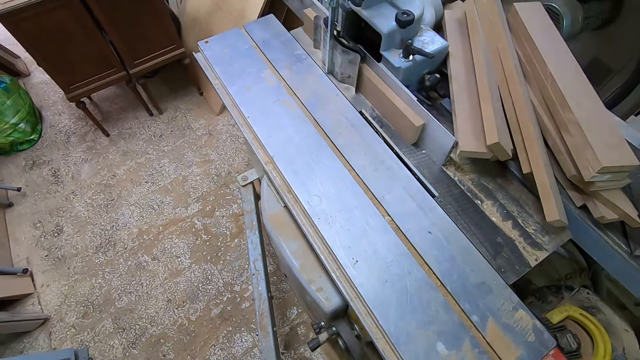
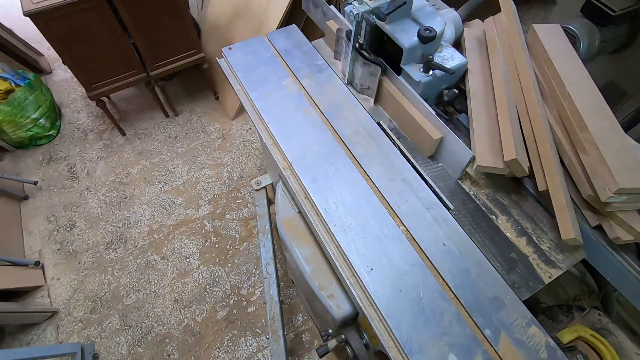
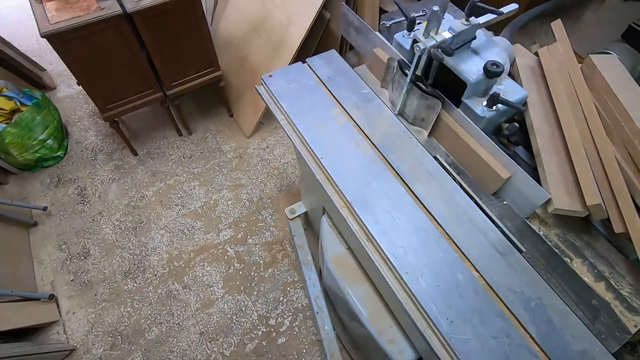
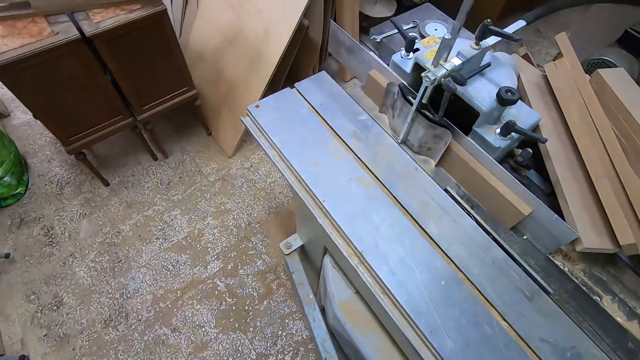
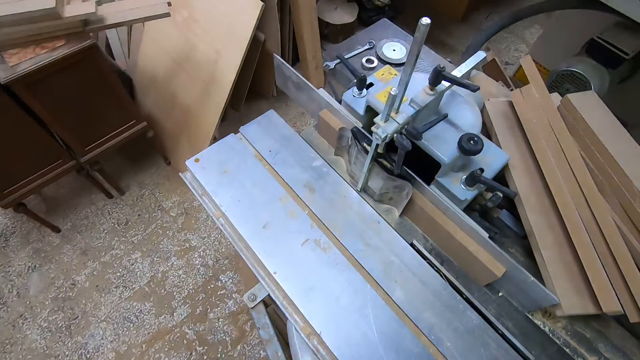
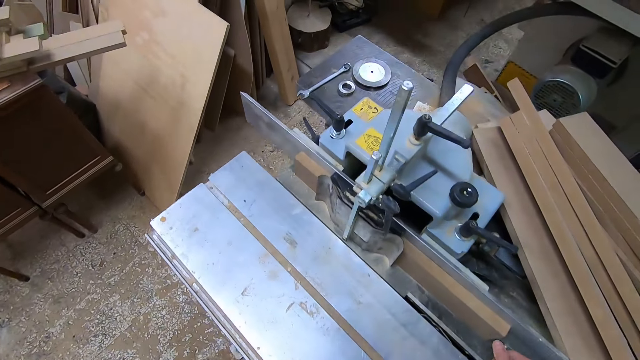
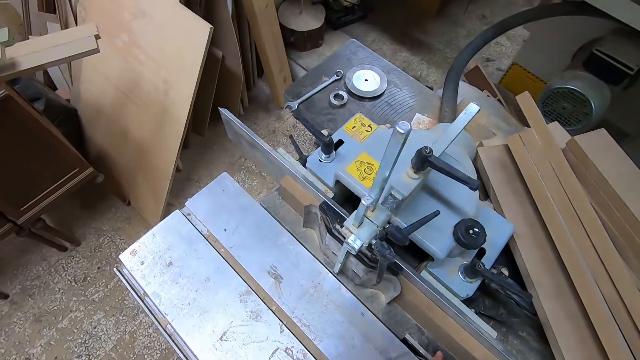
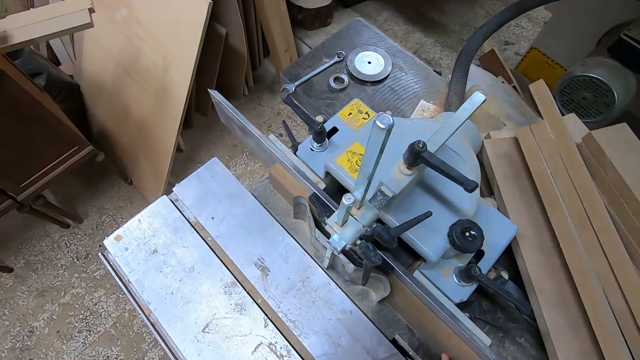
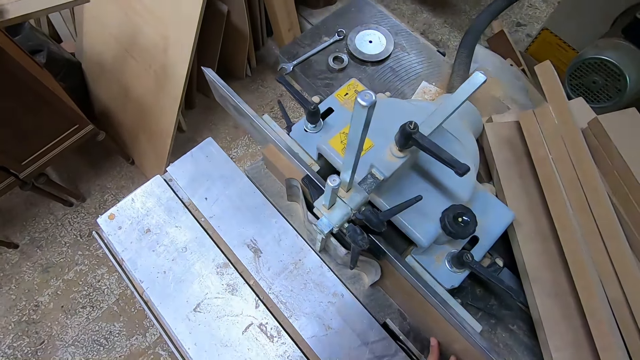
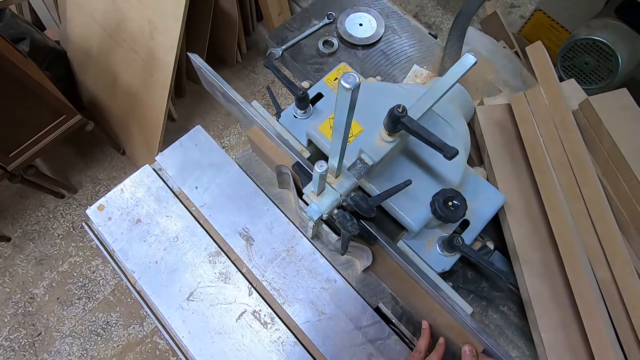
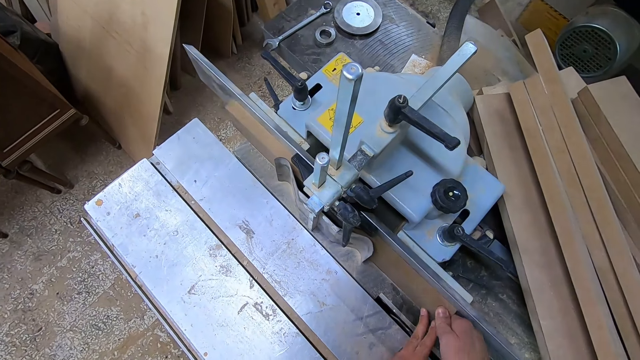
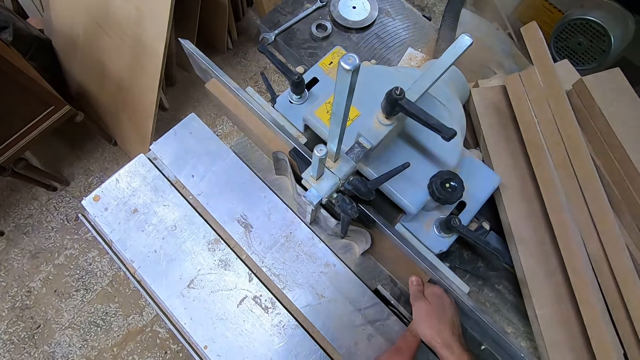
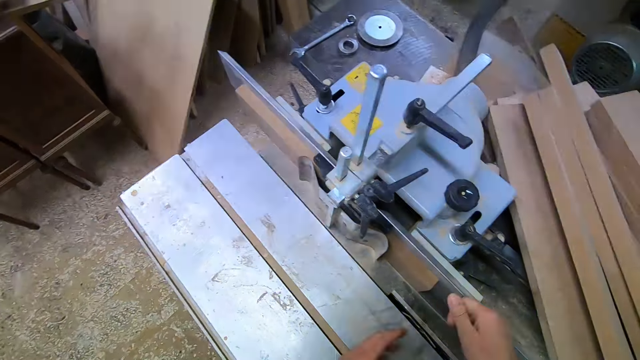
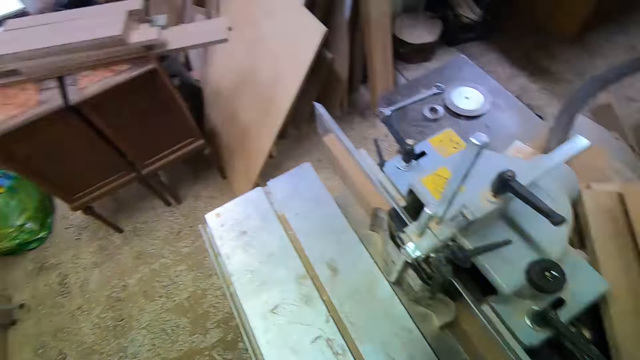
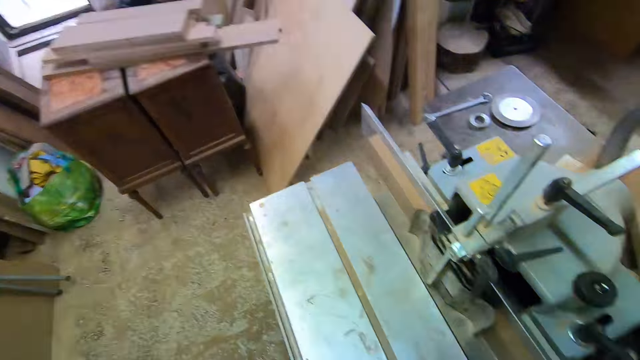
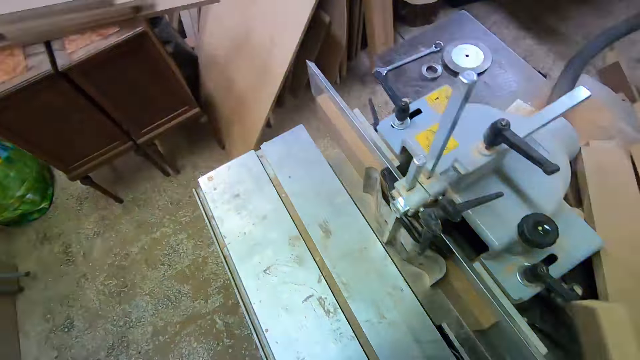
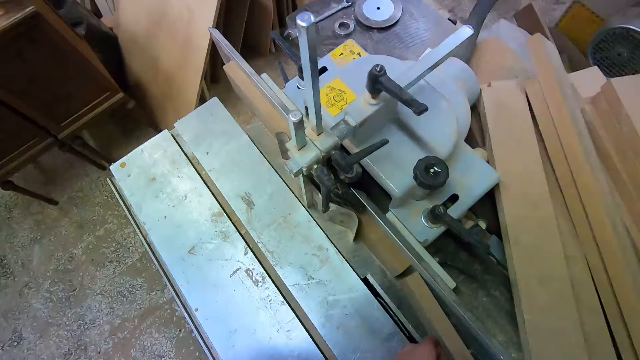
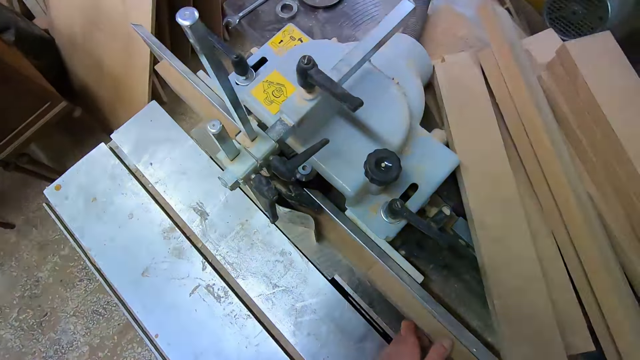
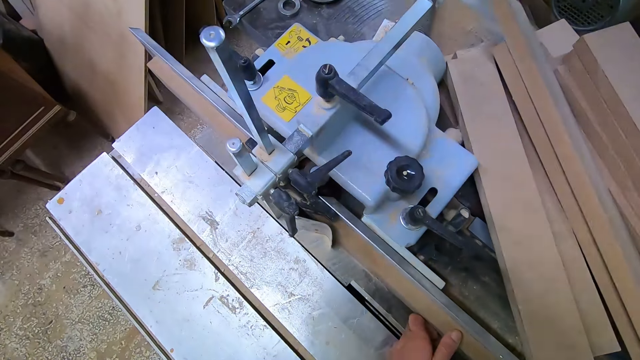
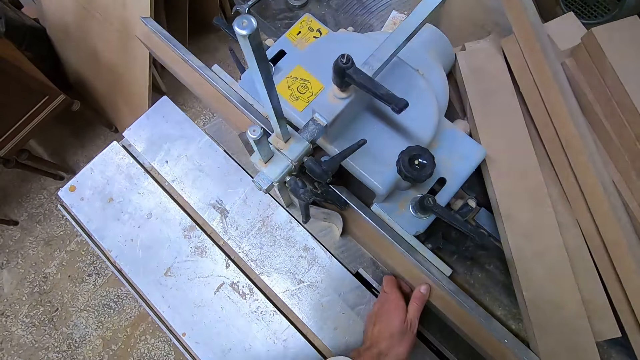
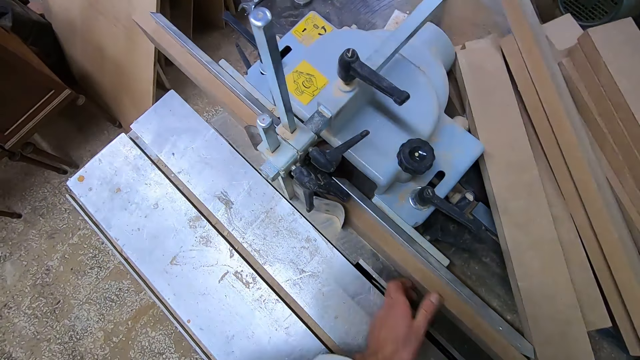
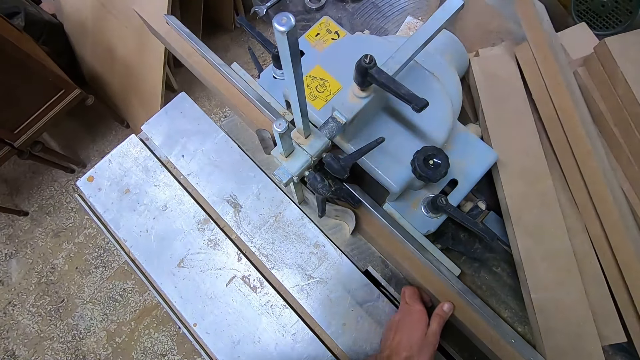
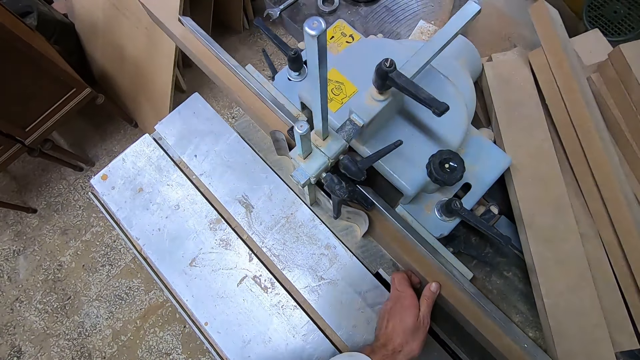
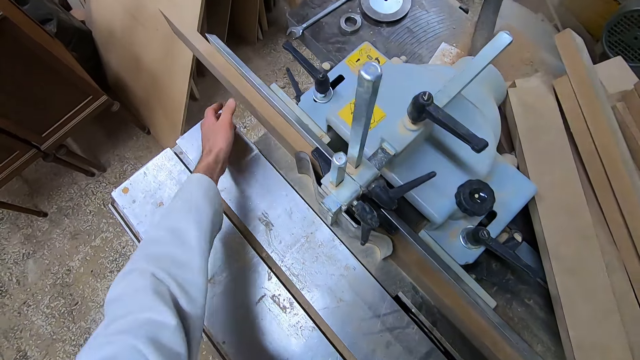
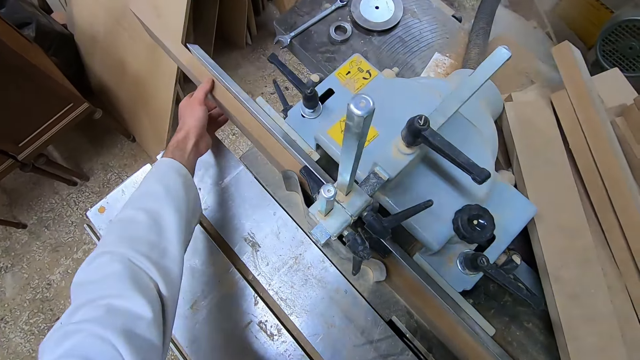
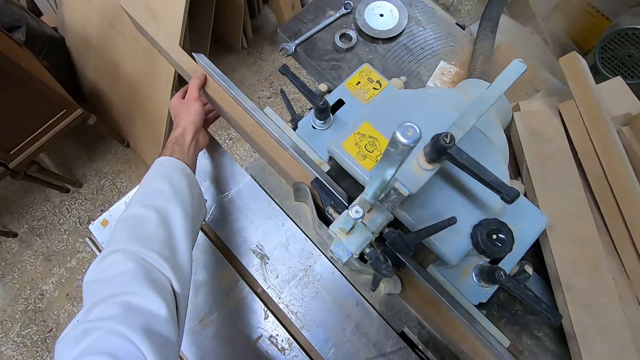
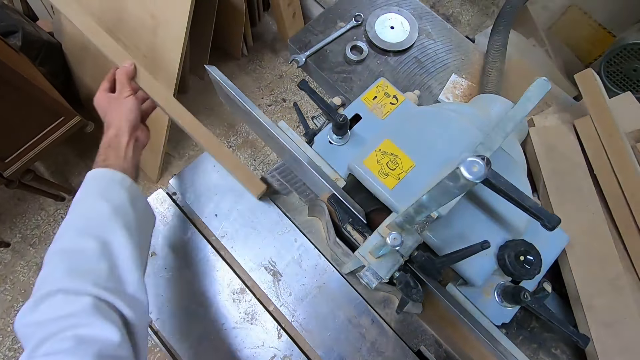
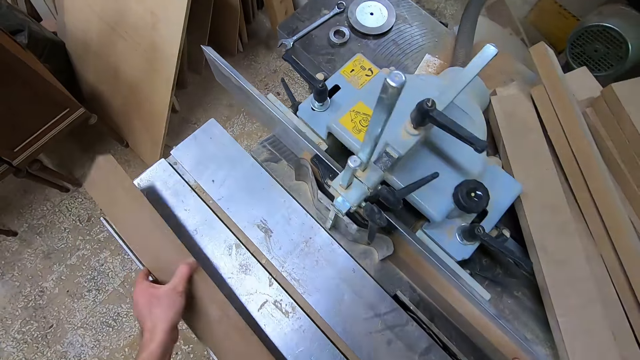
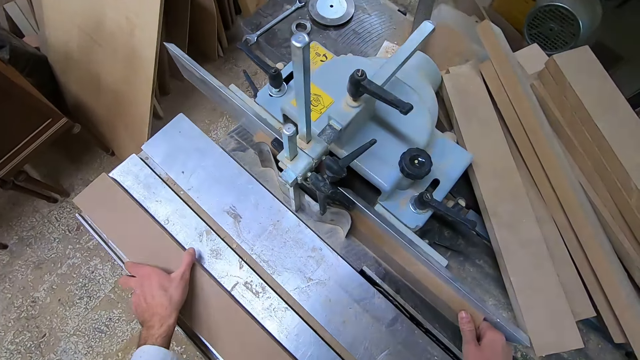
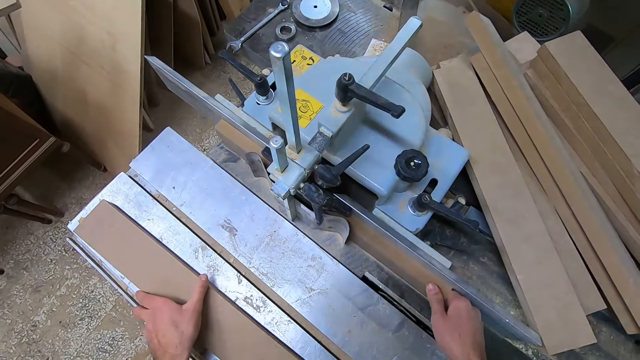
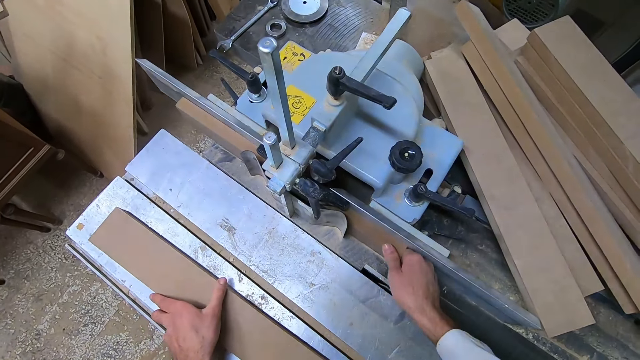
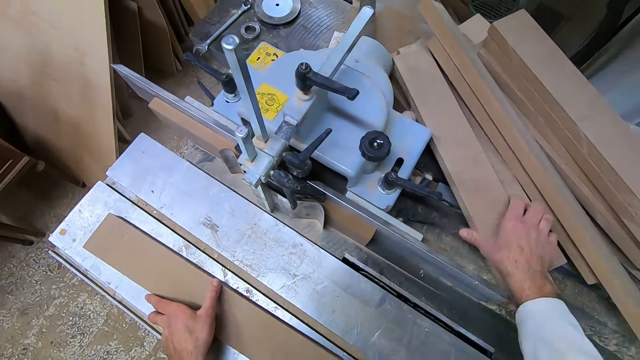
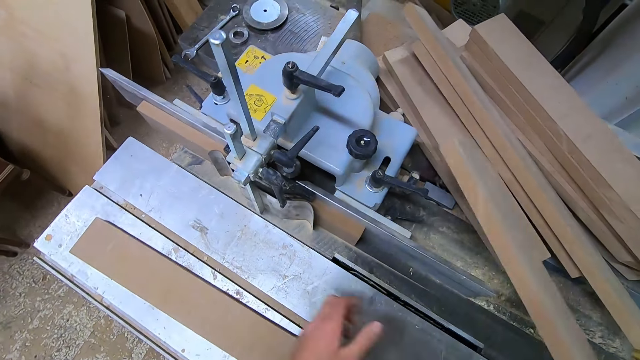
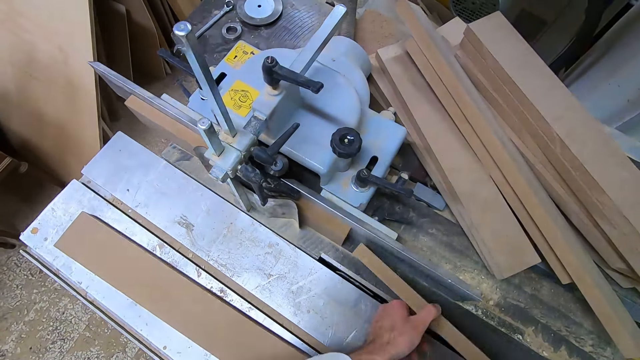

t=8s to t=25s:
The camera wearer moves the table saw lock handle towards the table saw. He walks to the left side of the machine. He pushes a first piece of wood through the machine with his hand. He lets go of the wood. He picks up a second piece of wood from the top of the machine with his right hand, holds the second piece of wood and places it on the table saw. He pushes the second piece of wood through the machine with both hands. He moves his hand forward. He holds the first piece of wood on the front with his left hand. He takes the first piece of wood off the machine with his left hand. He places the wood on the table extension. He drops the first piece of wood on a metal surface. He pushes the wood forward on the woodworking table saw. He lets go of the wood. He picks up a third piece of wood from the top of the machine with his right hand. He holds the third piece of wood. He holds the wood with both his hands.

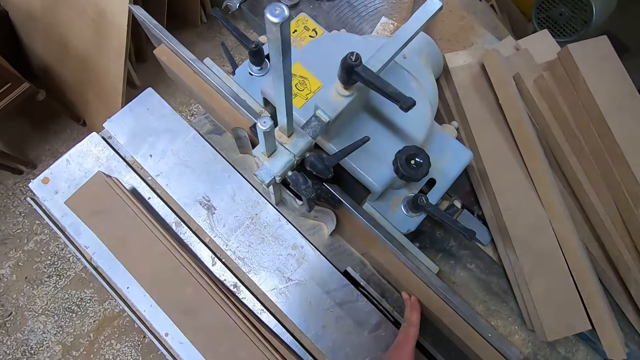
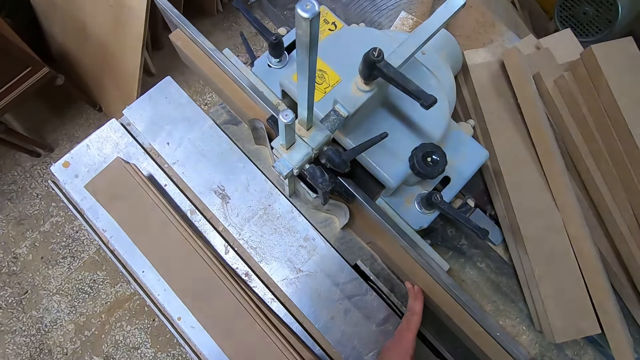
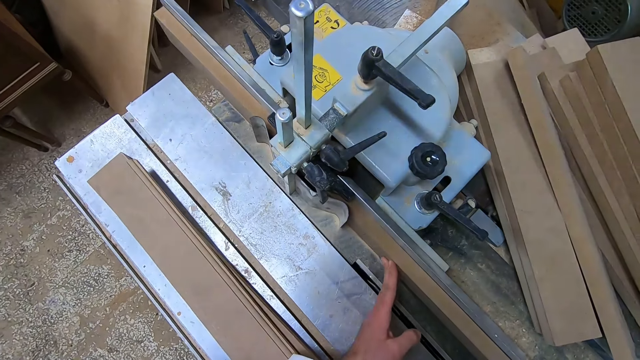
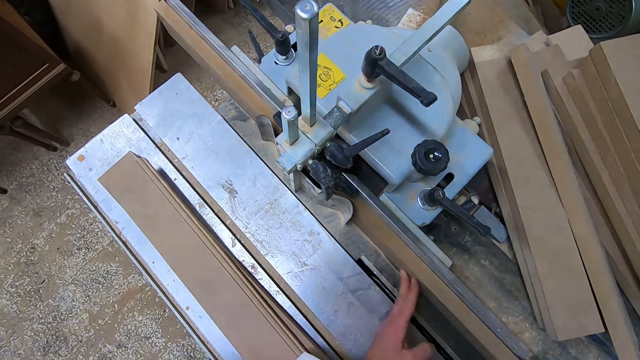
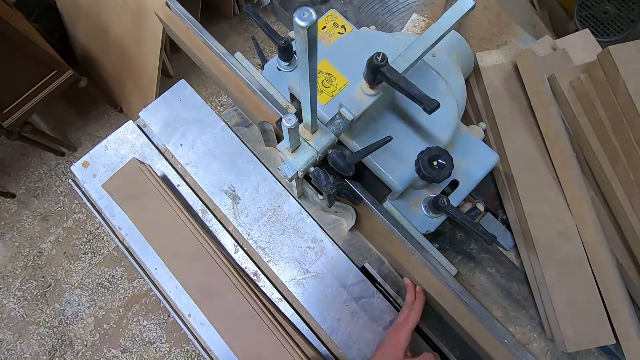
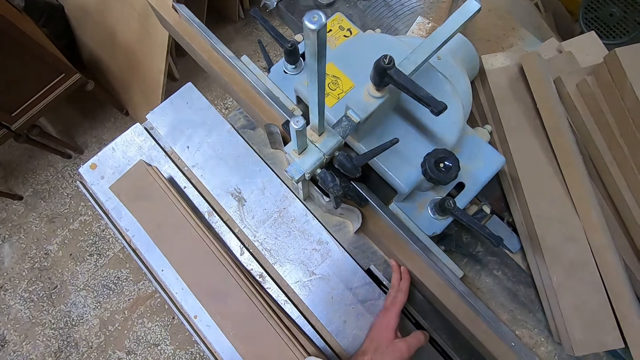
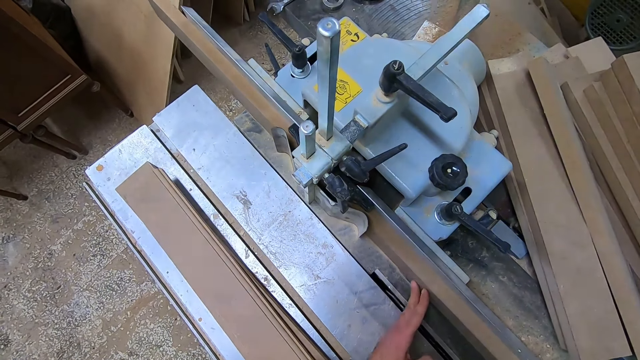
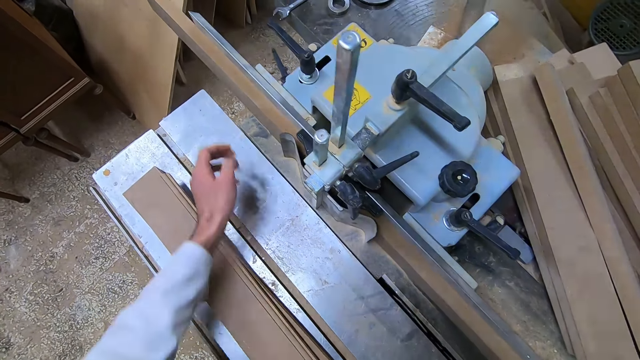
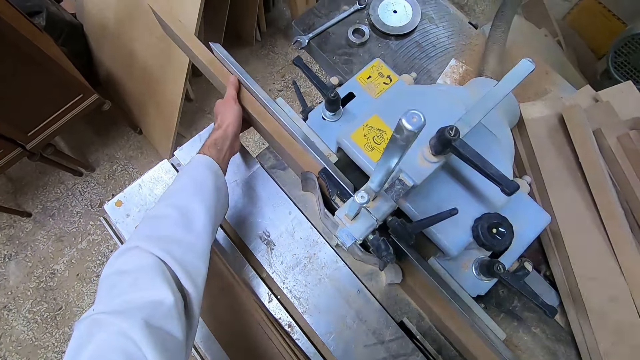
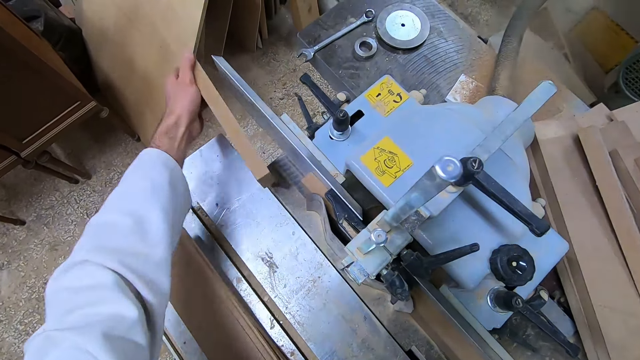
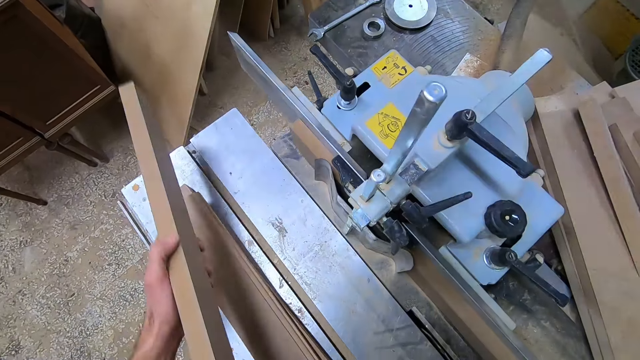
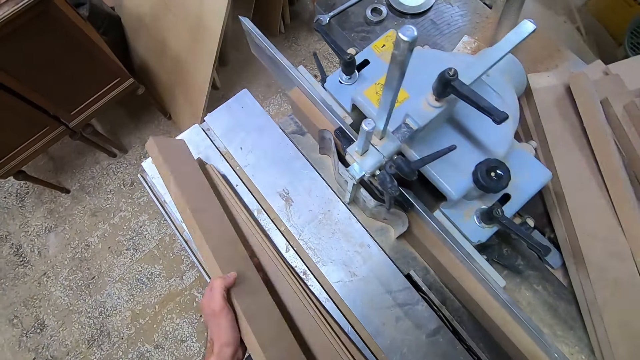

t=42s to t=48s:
The camera wearer pushes the wood forward on the woodworking table saw. He moves his hand forward. He takes the third piece of wood off the machine with his left hand. He holds the wood with his hand. He lifts up the wood.
